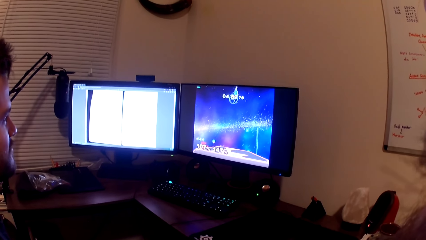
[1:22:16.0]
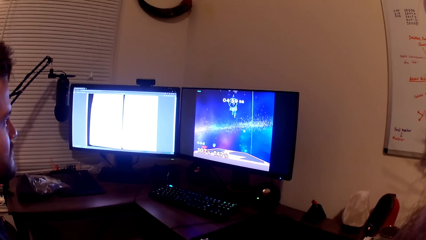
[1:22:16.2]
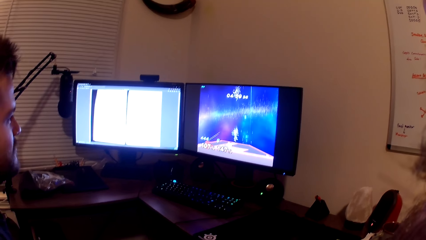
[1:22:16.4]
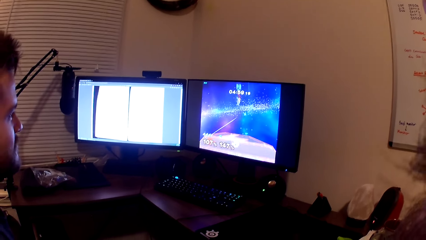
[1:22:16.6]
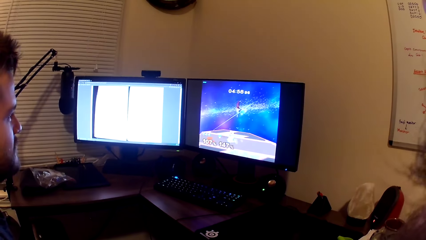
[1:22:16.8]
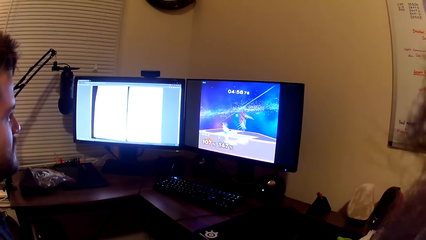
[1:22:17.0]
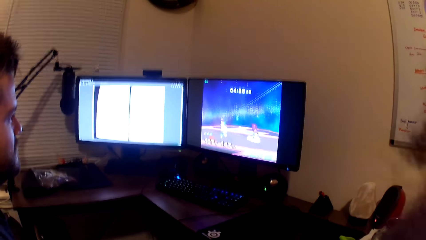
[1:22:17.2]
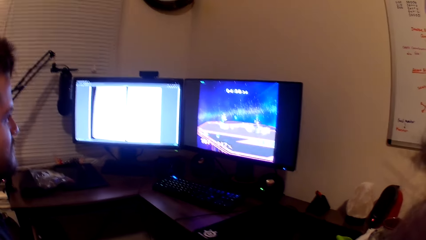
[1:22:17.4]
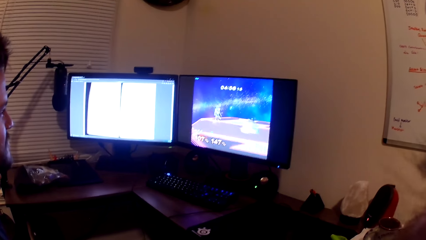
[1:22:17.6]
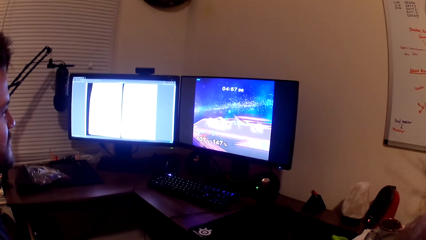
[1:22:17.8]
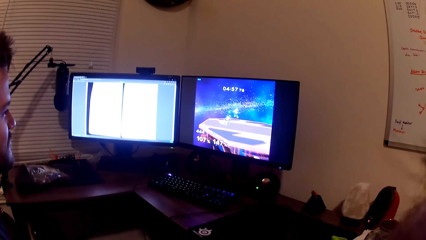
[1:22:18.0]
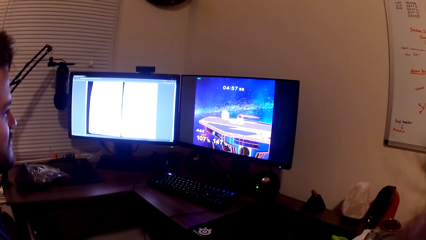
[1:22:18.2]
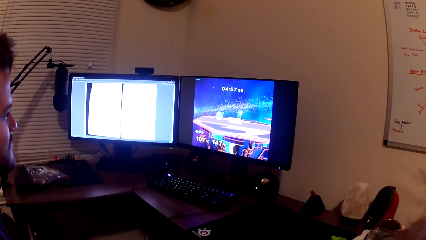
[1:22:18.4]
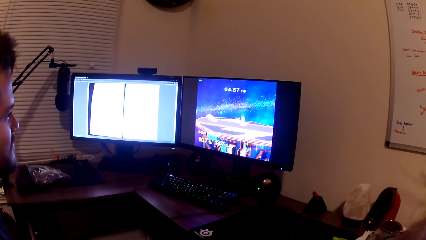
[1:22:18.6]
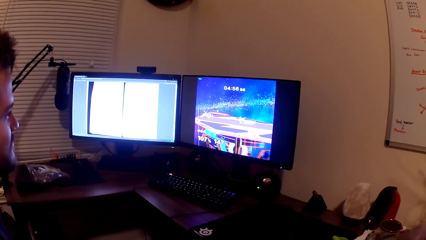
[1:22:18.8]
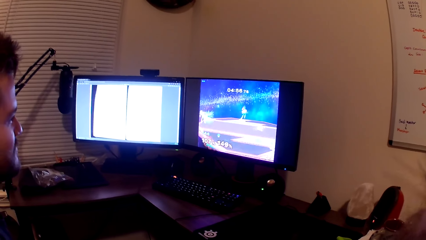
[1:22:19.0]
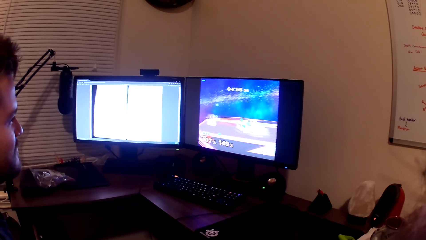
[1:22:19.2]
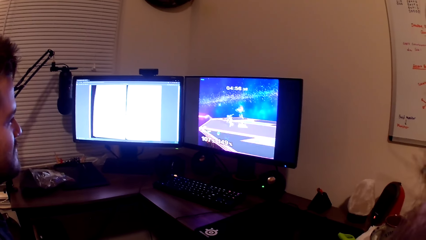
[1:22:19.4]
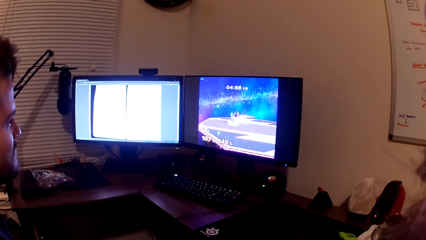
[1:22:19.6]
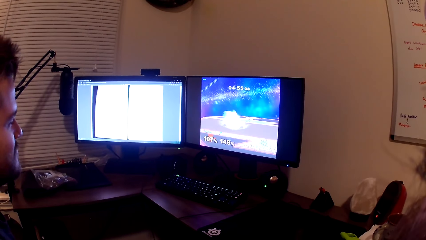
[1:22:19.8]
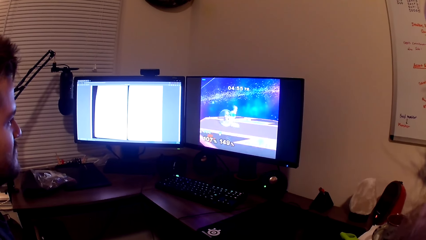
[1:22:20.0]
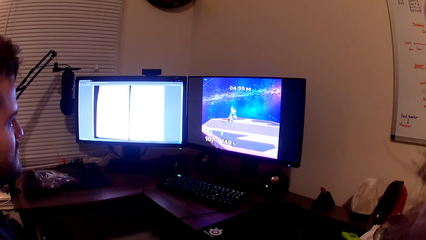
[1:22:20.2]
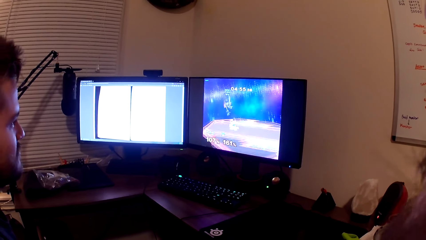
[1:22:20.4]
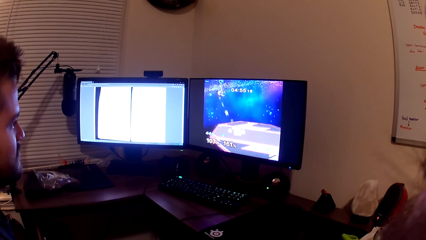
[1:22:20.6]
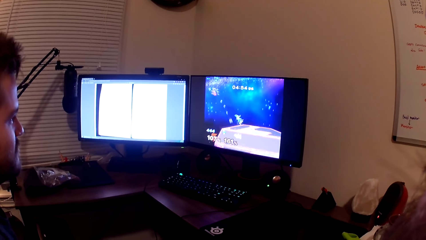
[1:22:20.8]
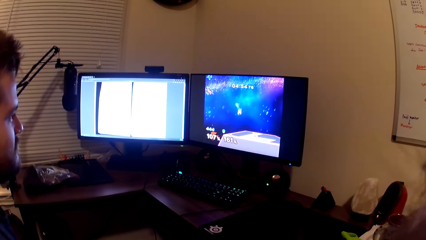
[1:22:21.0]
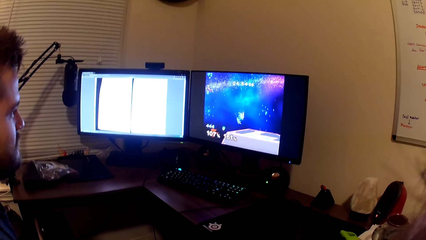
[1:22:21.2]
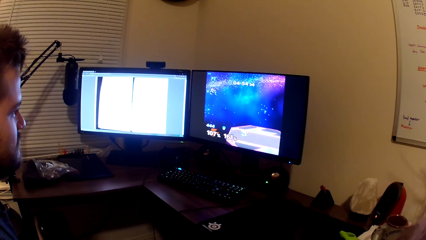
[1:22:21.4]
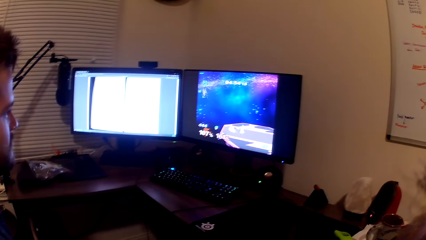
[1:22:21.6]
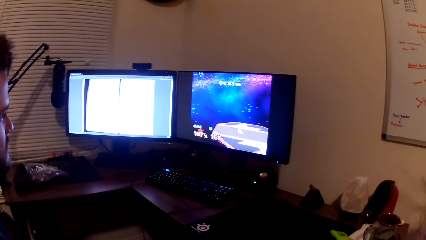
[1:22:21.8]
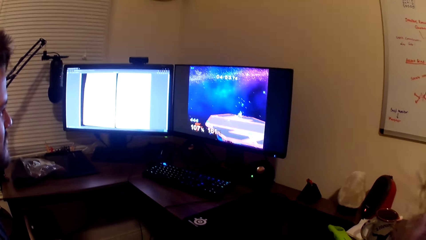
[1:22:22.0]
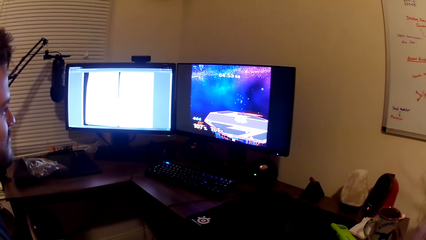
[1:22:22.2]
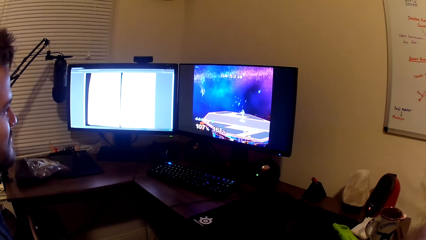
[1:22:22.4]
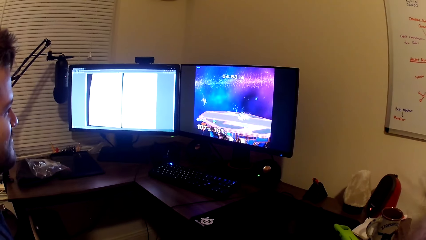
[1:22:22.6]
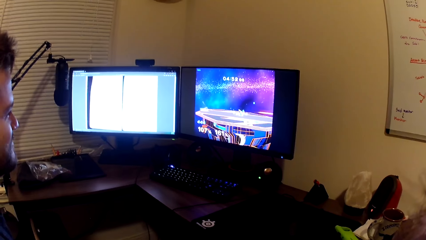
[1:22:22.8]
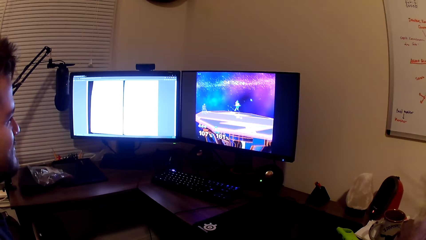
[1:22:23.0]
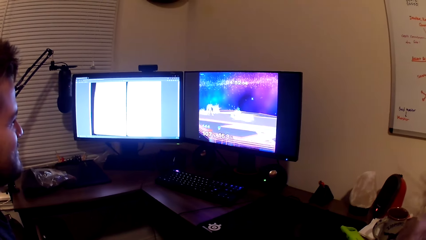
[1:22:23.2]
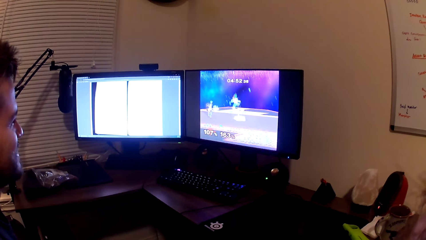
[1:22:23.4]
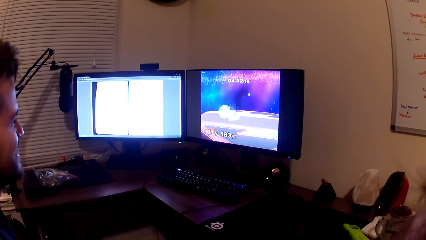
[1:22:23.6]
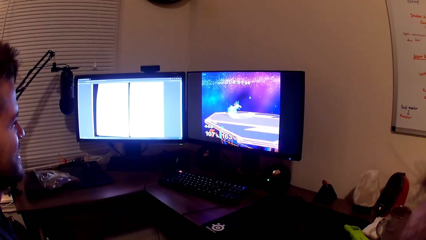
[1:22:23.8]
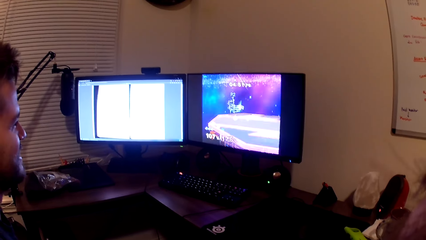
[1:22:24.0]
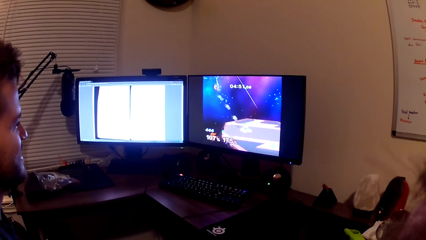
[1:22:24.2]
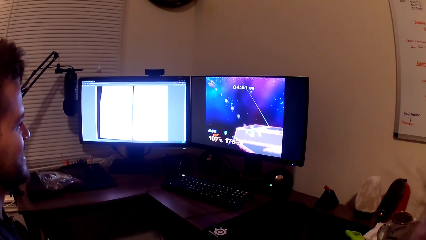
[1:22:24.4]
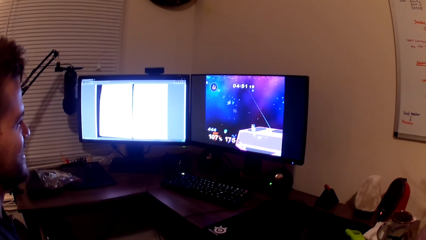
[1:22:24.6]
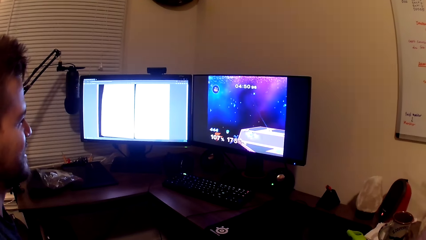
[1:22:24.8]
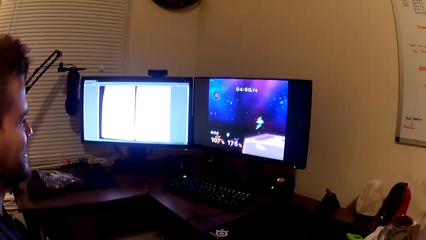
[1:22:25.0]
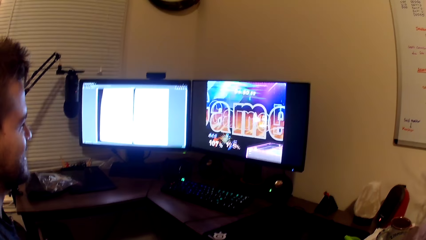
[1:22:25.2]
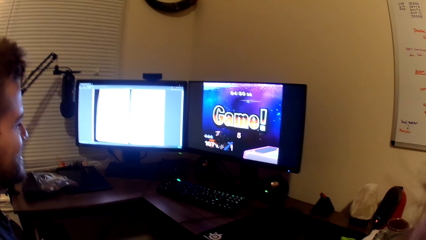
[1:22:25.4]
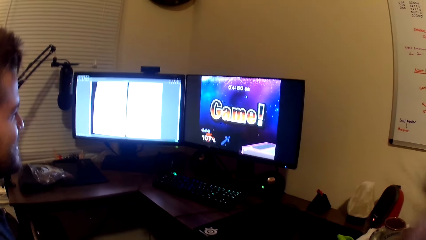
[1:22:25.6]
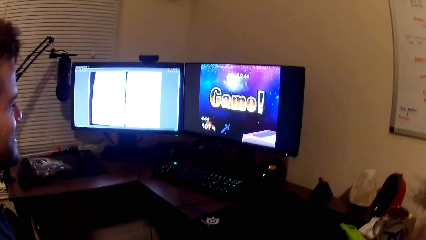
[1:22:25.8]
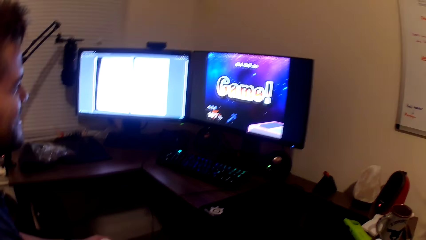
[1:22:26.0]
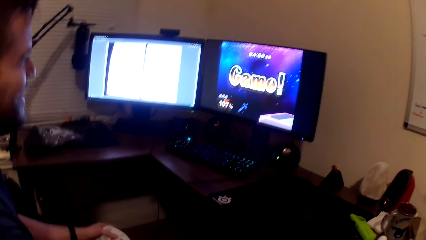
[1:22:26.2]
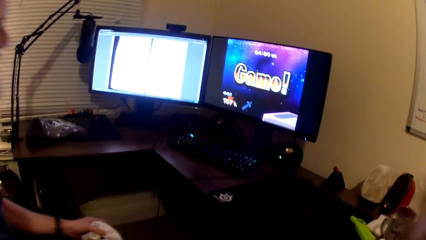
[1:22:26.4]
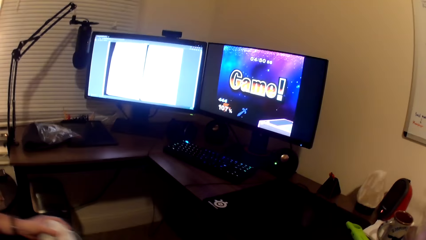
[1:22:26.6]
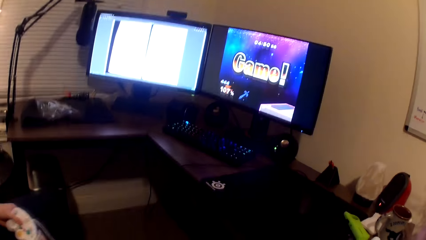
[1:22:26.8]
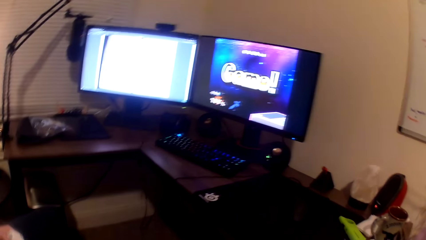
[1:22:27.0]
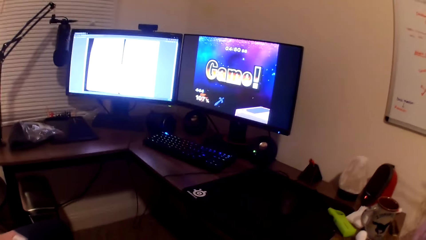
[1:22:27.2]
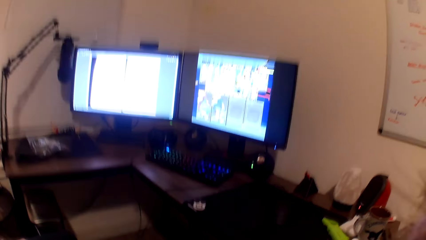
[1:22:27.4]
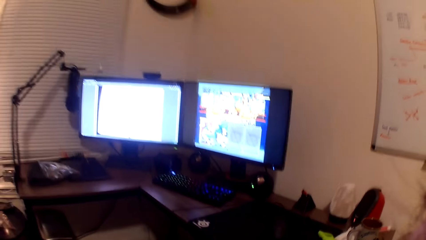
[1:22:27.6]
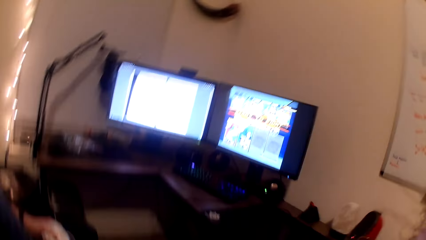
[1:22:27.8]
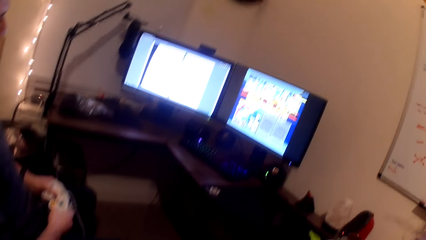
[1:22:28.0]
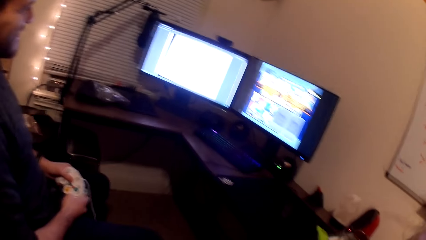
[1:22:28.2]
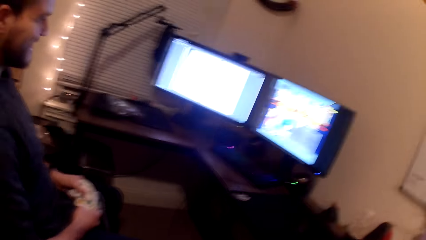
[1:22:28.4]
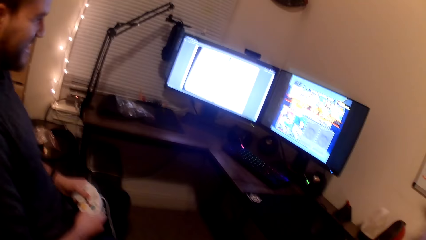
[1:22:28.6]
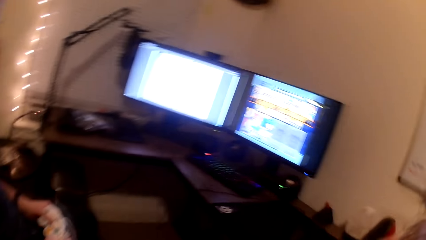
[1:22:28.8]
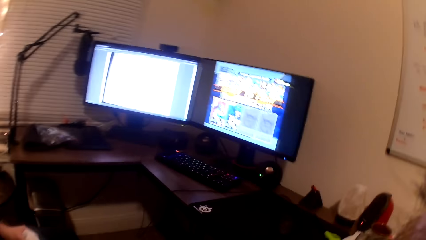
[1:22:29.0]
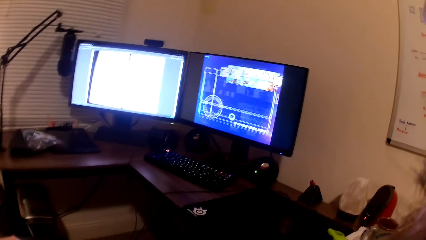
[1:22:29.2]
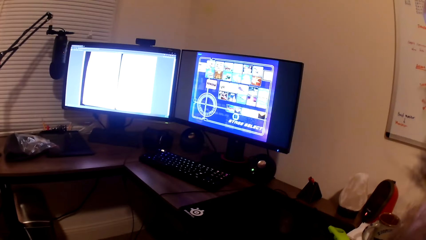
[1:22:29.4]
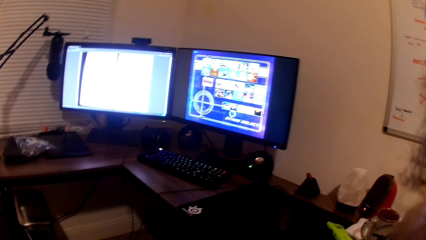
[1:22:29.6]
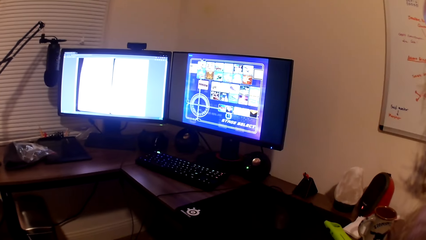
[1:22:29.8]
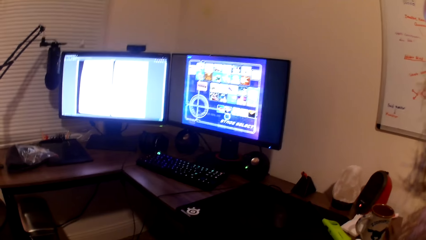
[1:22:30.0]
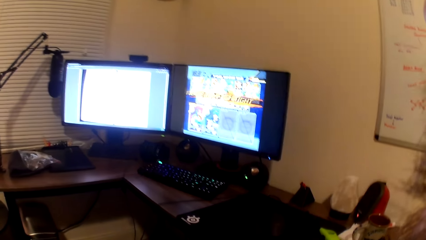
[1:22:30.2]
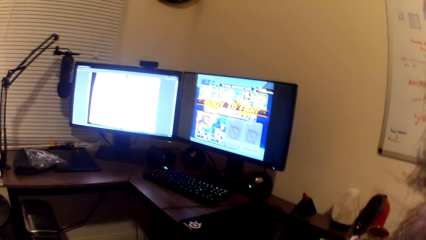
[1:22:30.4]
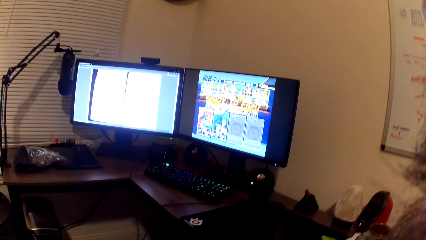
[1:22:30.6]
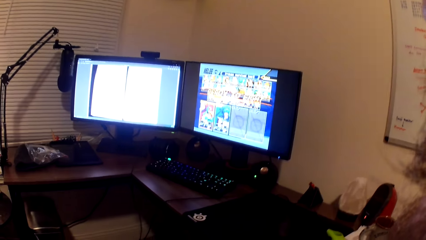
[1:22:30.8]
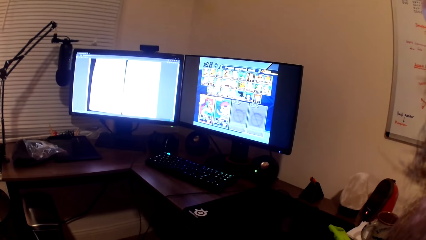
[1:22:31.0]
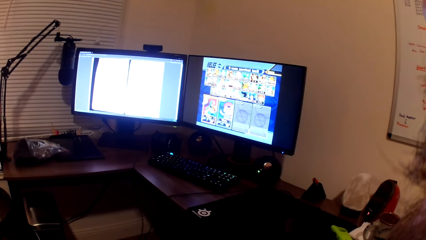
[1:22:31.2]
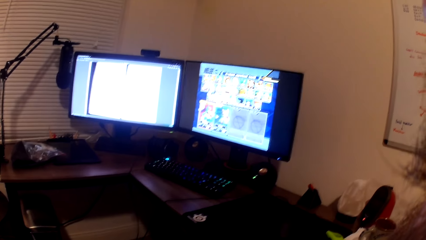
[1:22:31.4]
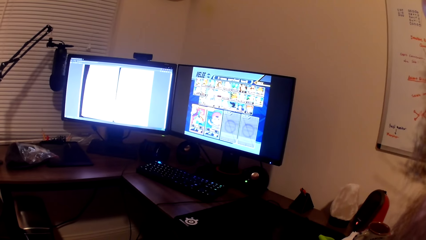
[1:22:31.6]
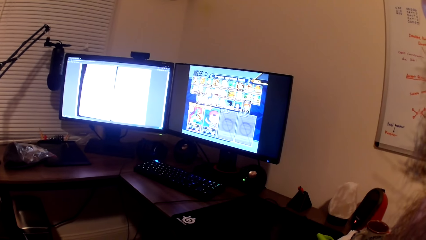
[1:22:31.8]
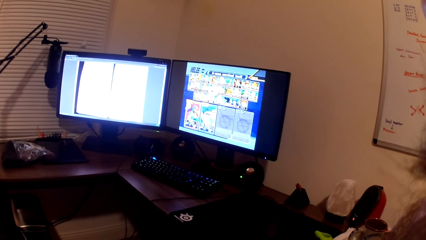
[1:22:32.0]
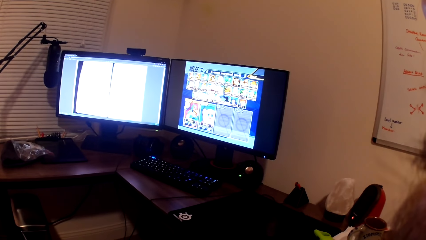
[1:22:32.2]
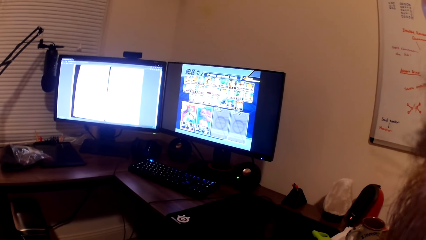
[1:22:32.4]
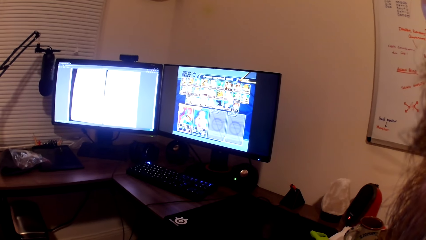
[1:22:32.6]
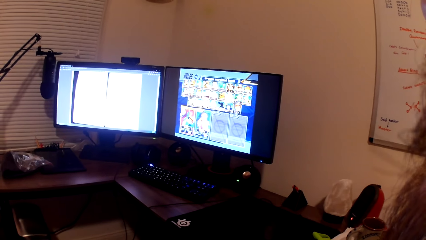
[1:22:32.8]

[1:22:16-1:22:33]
The camera wearer laughs. They converse with a man. They play the computer game with the man. They converse with the man.
